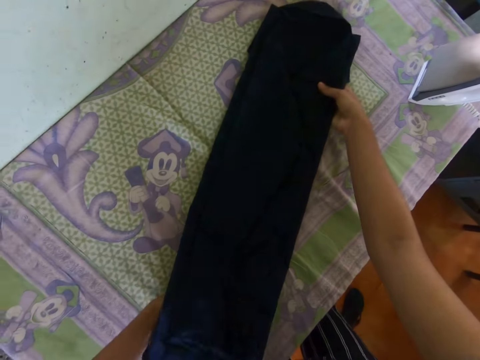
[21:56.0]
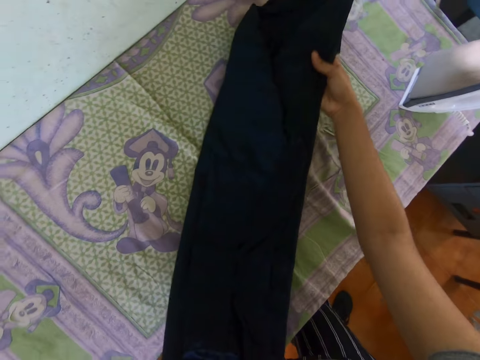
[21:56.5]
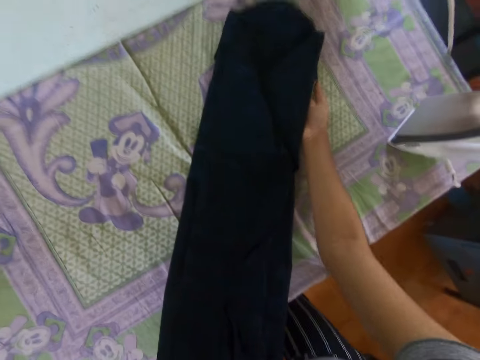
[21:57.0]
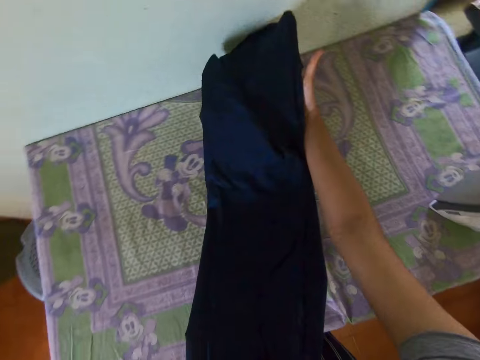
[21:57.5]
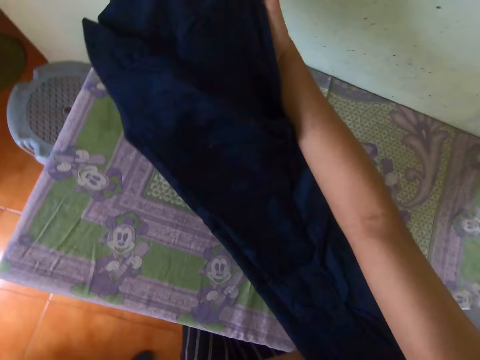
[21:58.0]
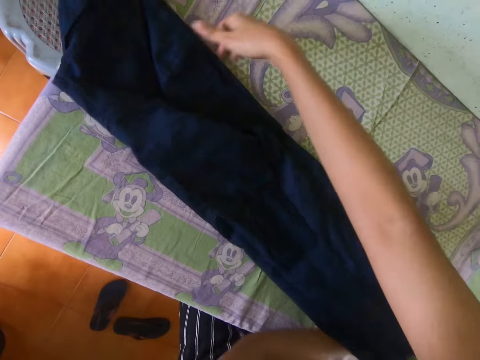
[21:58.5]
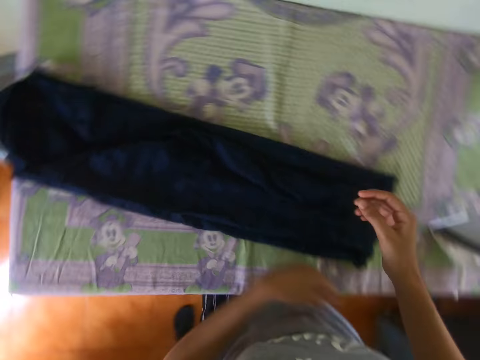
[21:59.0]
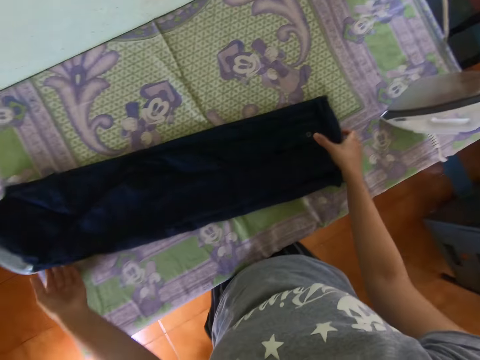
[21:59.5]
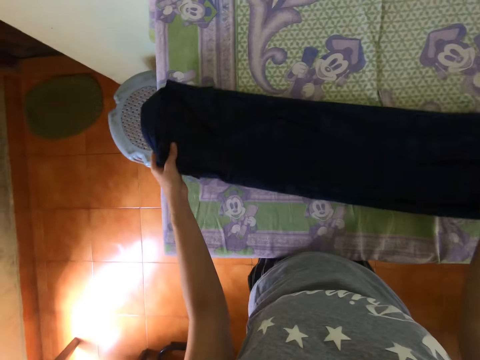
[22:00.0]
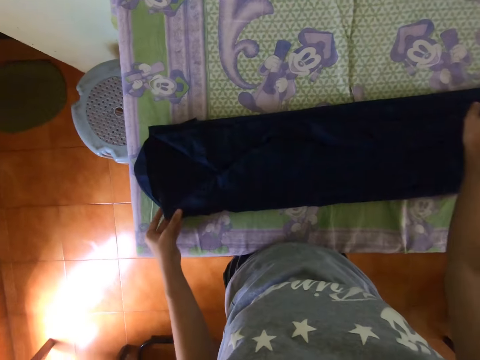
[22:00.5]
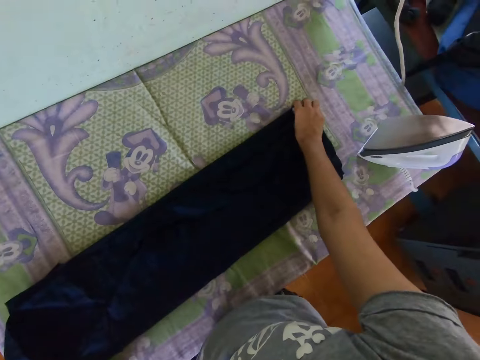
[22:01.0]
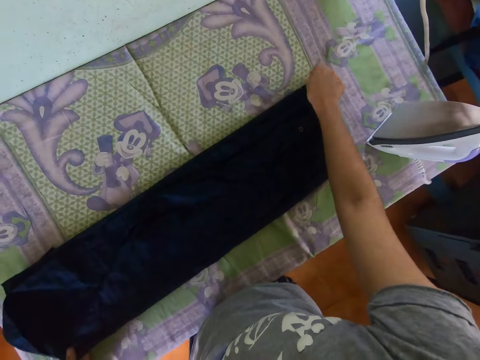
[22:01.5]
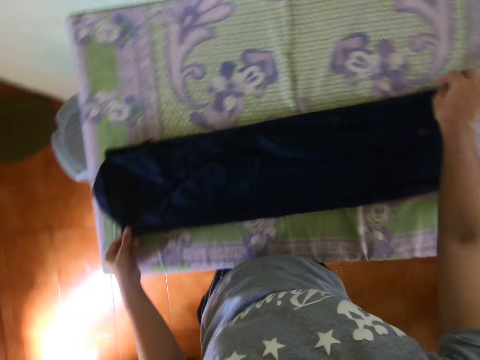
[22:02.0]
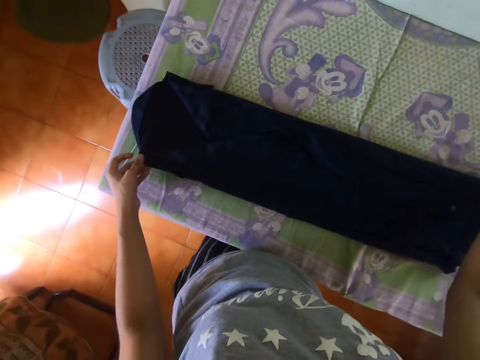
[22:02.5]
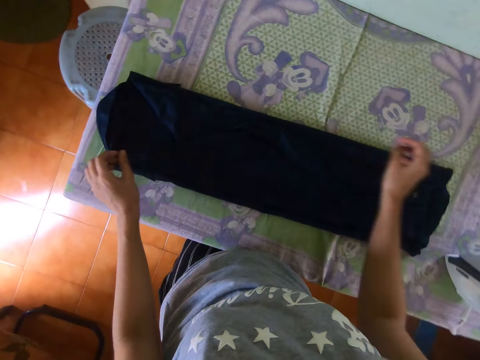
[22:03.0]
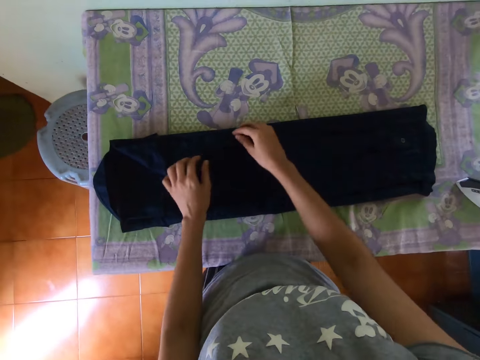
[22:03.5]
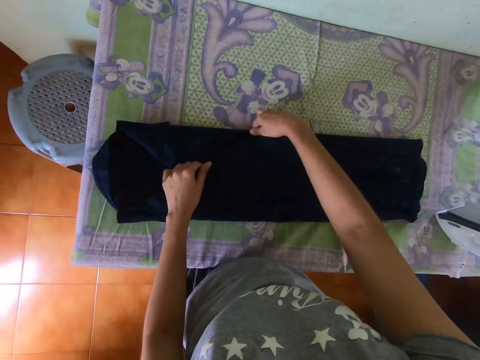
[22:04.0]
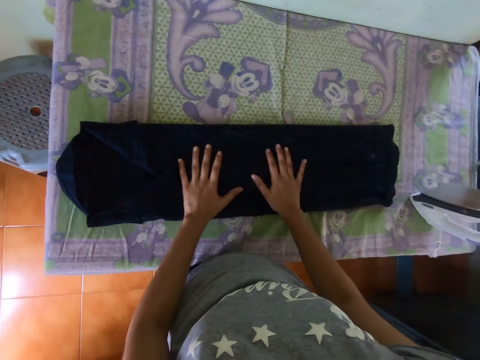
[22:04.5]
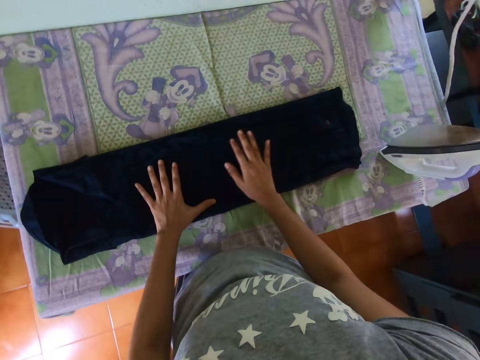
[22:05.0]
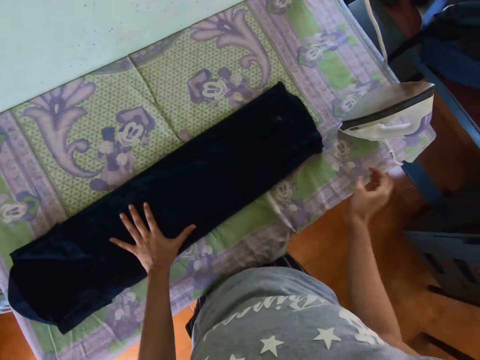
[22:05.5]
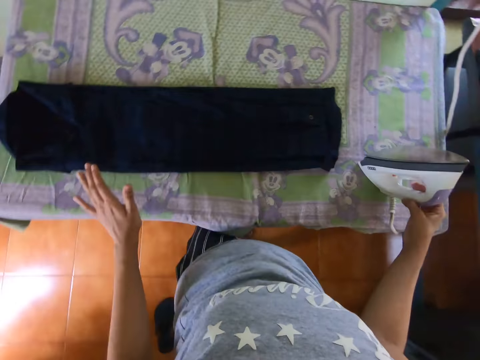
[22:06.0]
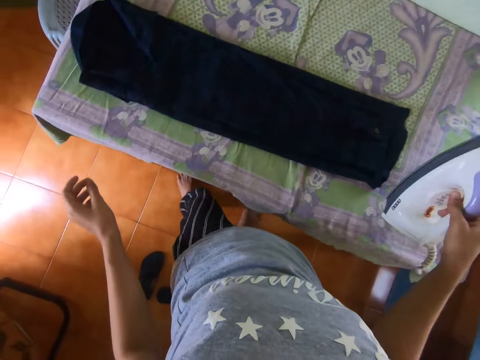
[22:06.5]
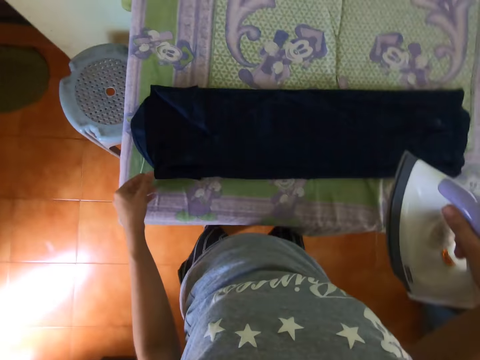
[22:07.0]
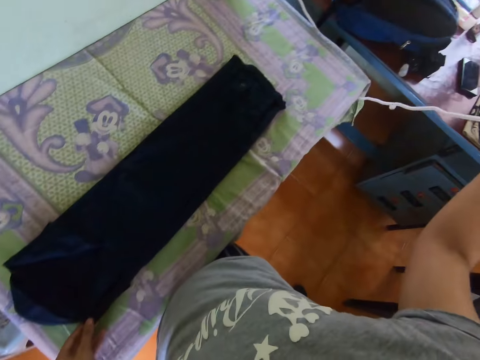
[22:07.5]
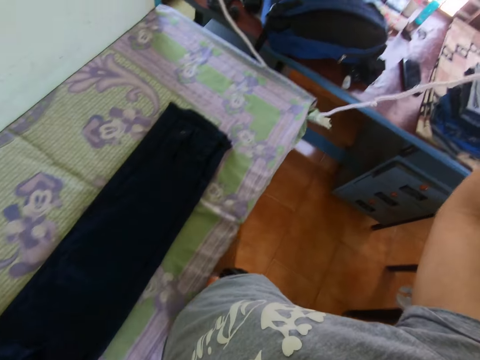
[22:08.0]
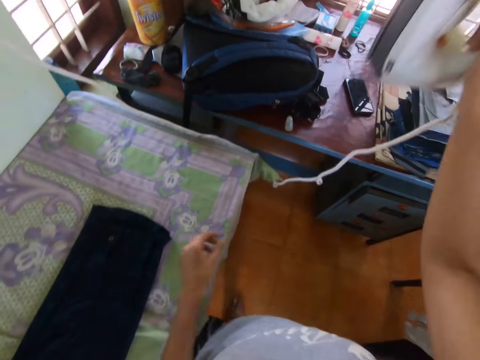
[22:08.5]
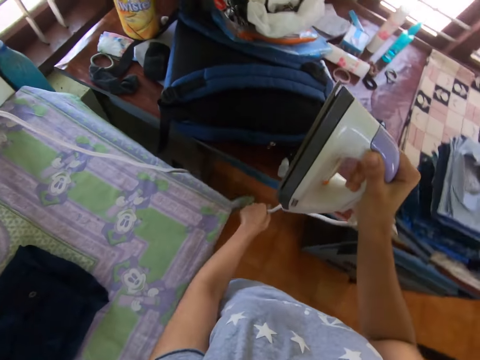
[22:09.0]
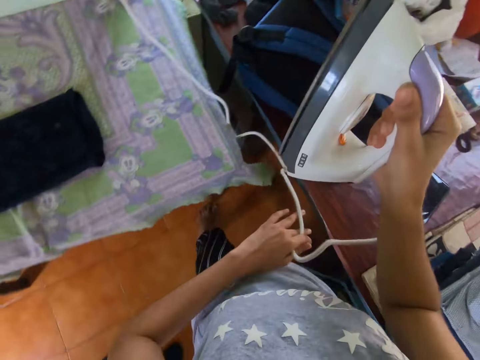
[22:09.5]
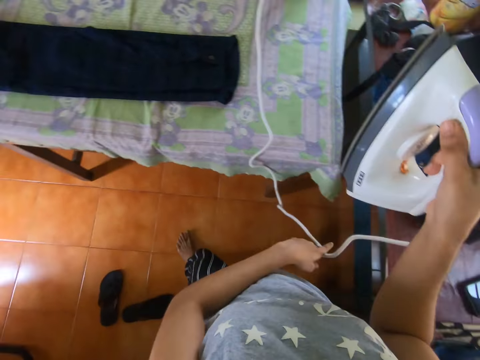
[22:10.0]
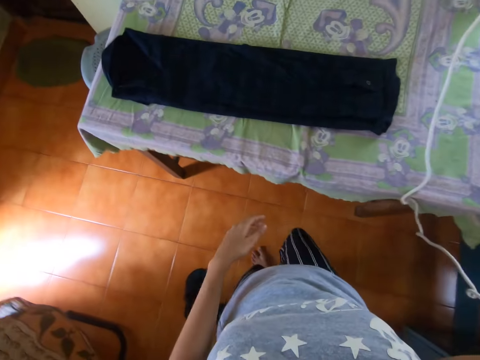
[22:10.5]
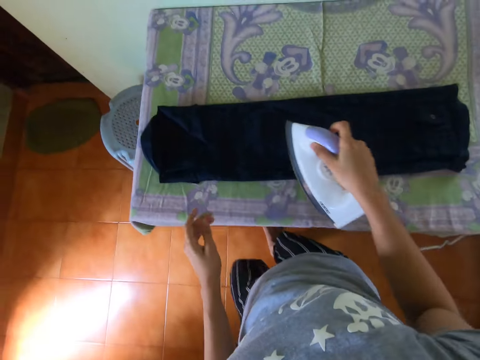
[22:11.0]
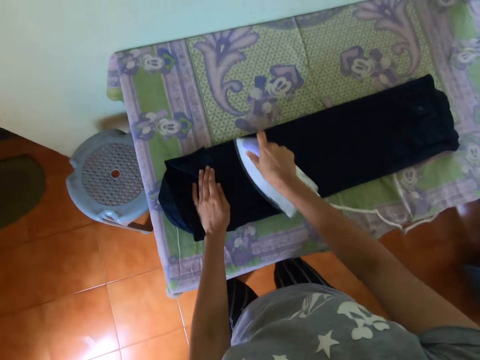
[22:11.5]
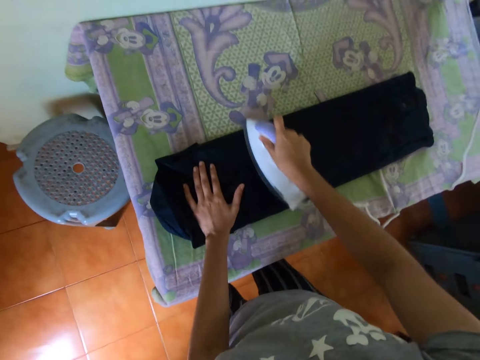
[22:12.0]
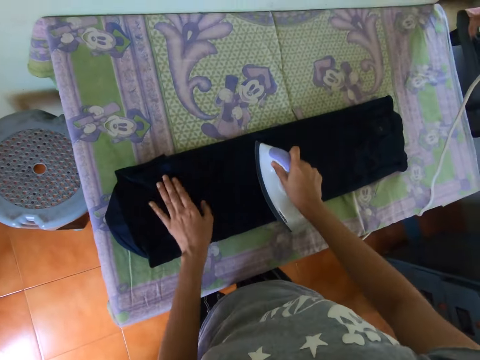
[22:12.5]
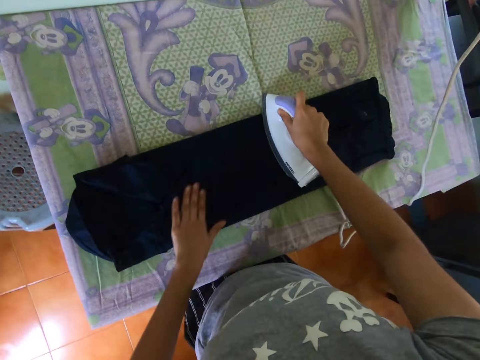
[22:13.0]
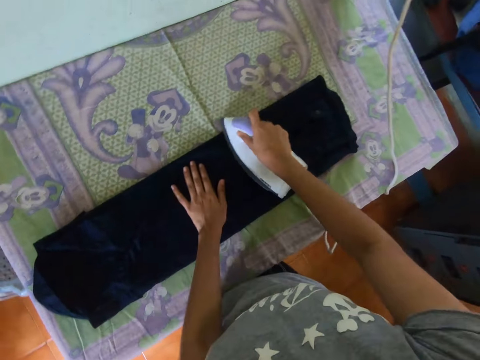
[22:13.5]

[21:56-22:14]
The camera wearer adjusts a shirt on a table. They flip the shirt on the table. They adjust the shirt on the table. They pick up an ironer. They adjust a cable on the ironer. They walk around a room. They iron the shirt with the ironer.

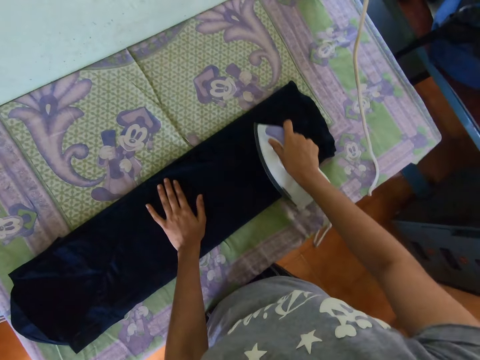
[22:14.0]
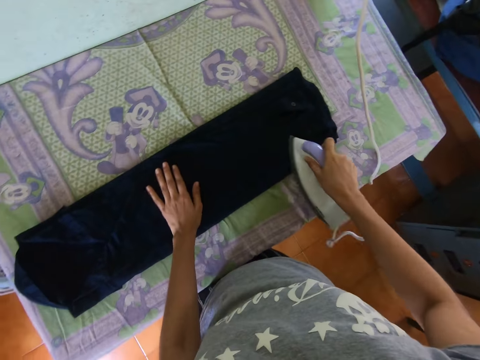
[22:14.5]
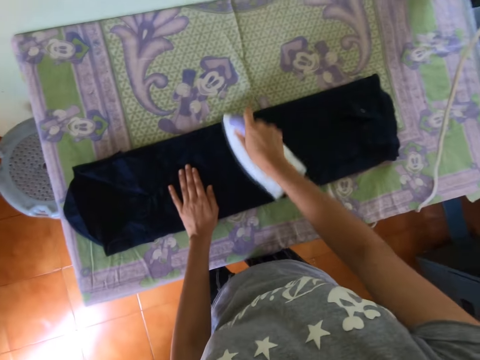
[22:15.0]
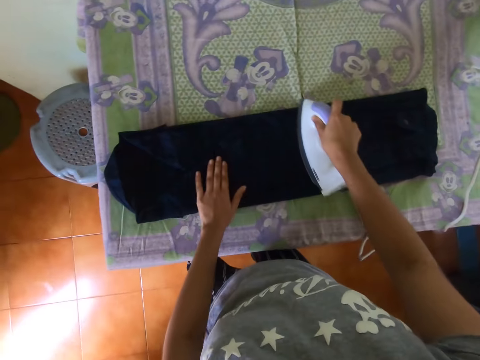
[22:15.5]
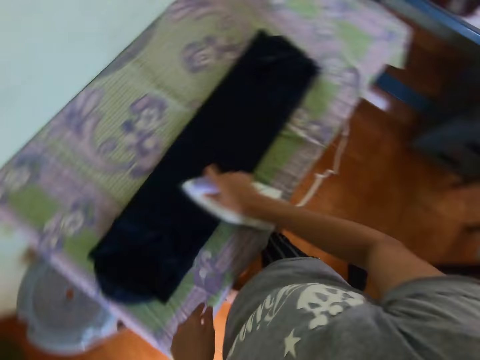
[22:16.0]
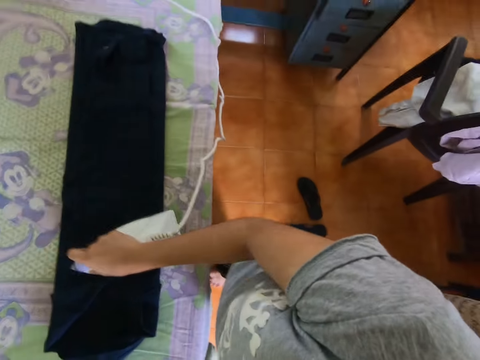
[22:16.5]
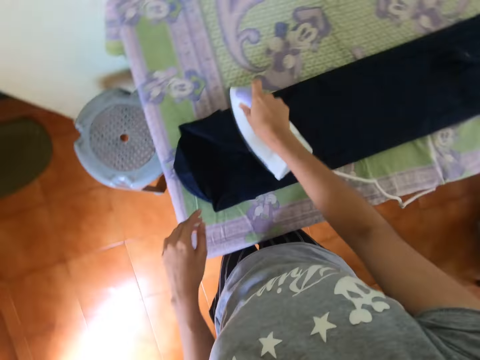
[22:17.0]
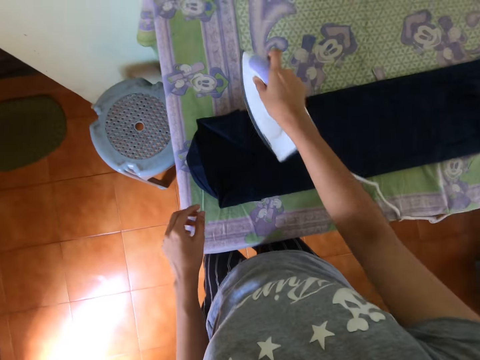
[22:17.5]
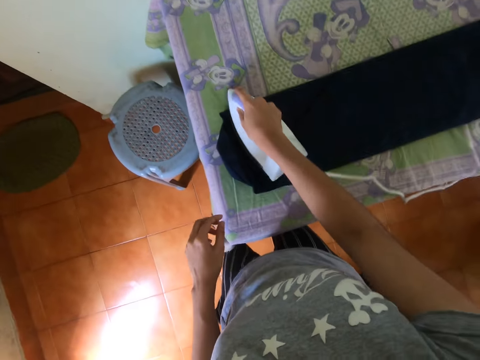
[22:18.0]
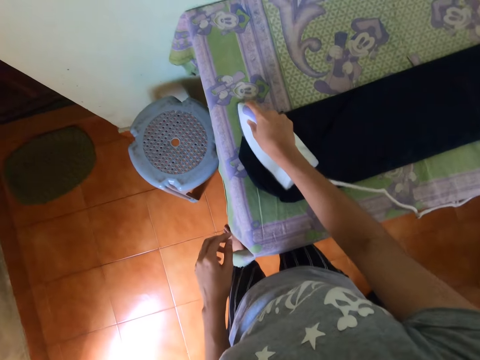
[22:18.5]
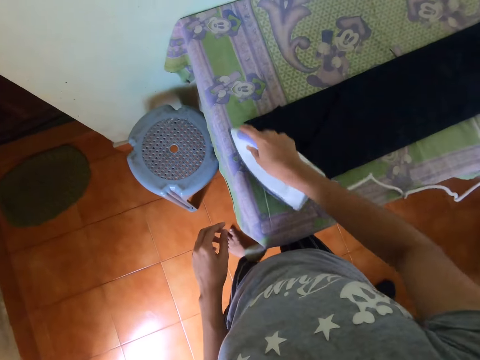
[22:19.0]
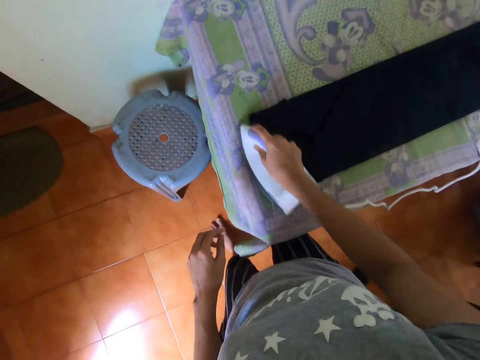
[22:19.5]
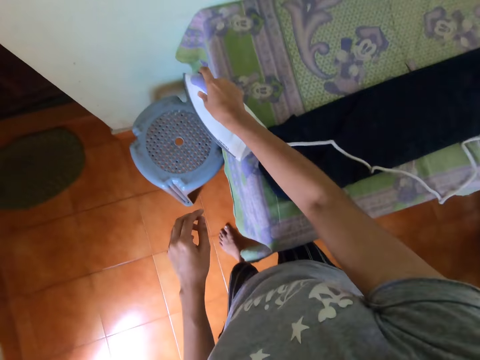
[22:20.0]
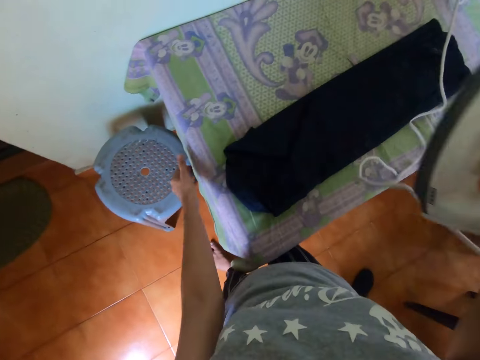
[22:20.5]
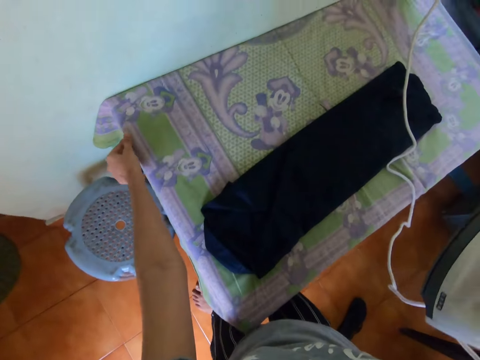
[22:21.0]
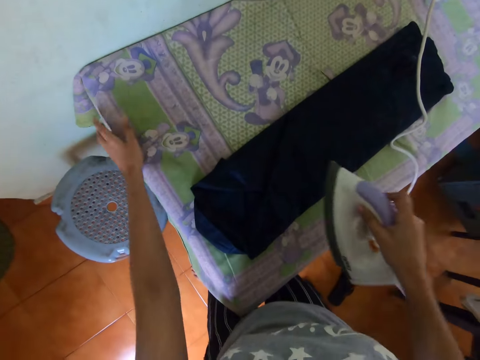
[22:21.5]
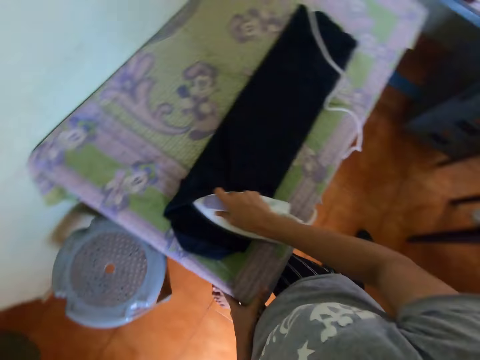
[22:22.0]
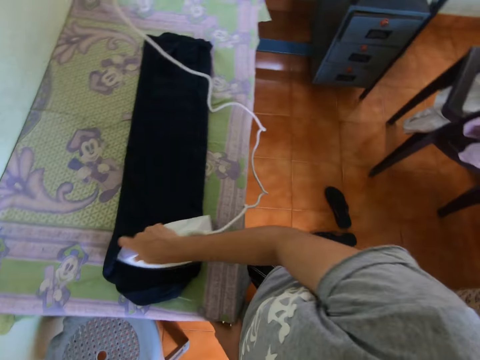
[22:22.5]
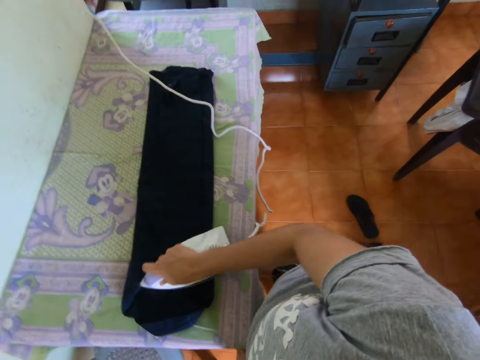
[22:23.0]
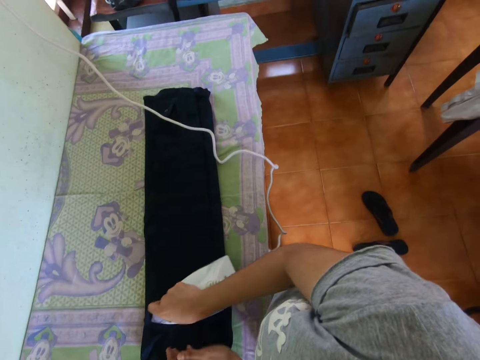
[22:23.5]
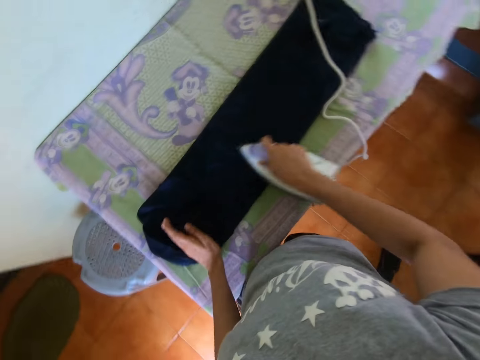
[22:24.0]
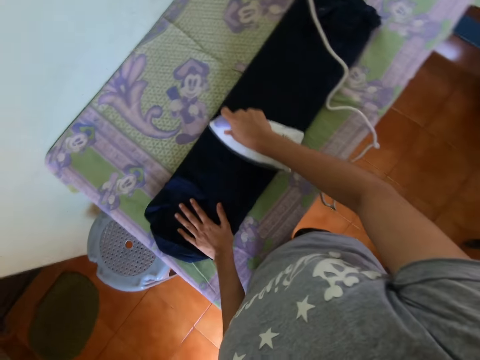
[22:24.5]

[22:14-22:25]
The camera wearer looks around a room. They iron a shirt with an ironer. They adjust a piece of cloth on a table. They iron the shirt with the ironer.
